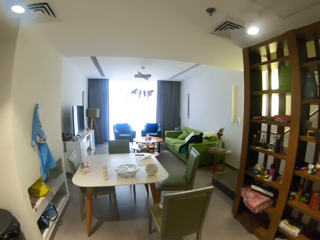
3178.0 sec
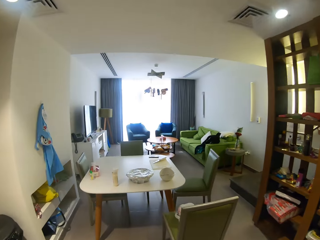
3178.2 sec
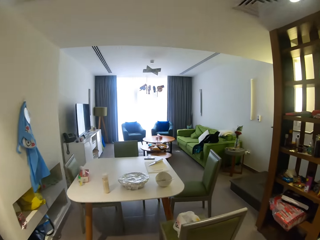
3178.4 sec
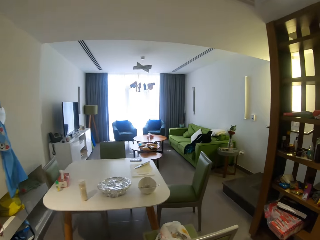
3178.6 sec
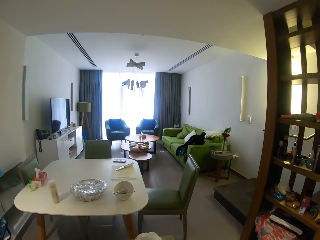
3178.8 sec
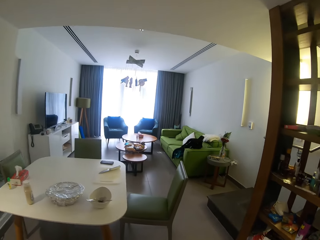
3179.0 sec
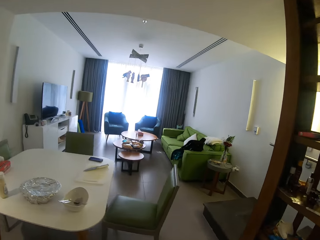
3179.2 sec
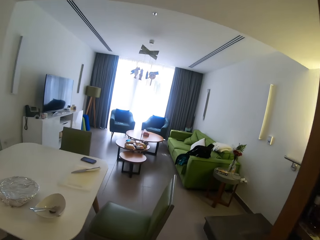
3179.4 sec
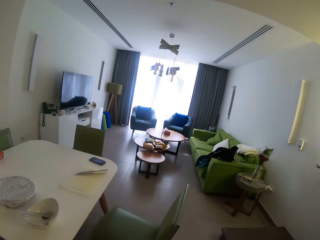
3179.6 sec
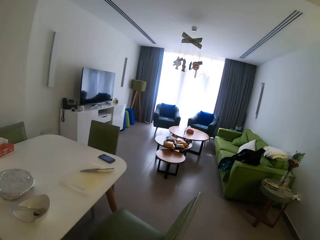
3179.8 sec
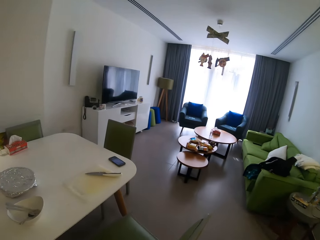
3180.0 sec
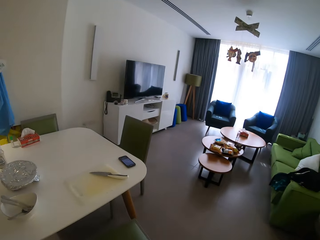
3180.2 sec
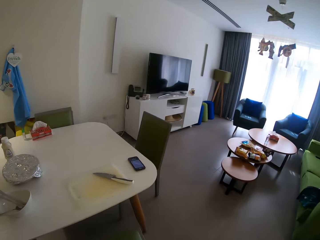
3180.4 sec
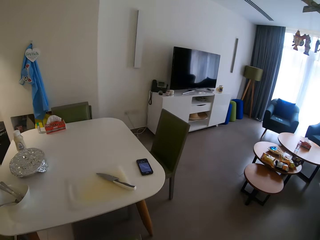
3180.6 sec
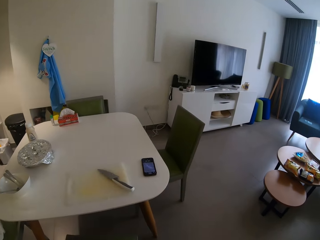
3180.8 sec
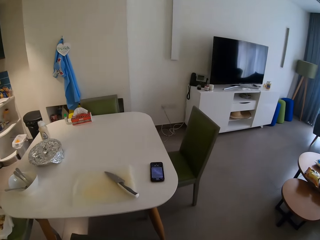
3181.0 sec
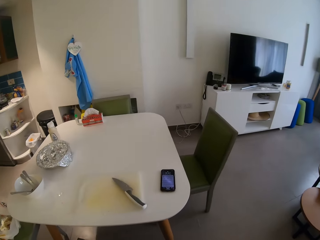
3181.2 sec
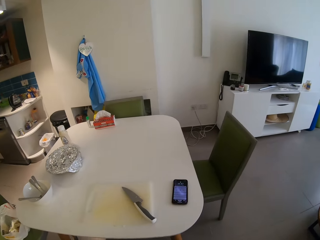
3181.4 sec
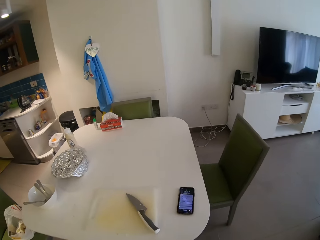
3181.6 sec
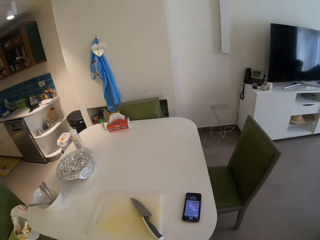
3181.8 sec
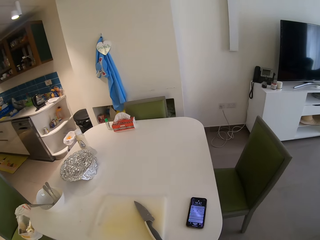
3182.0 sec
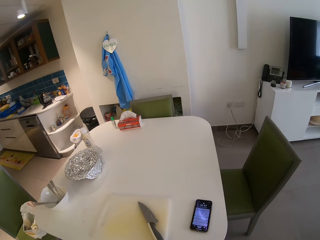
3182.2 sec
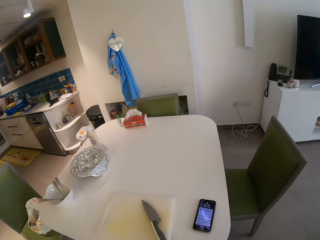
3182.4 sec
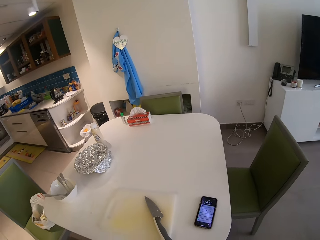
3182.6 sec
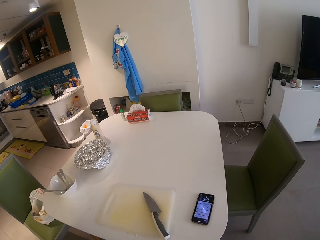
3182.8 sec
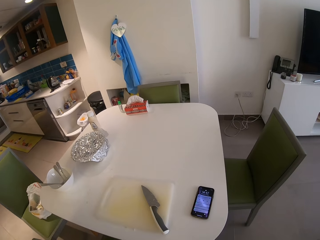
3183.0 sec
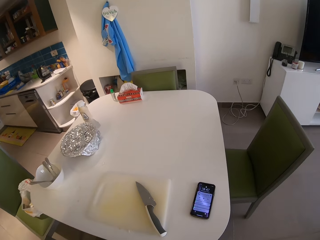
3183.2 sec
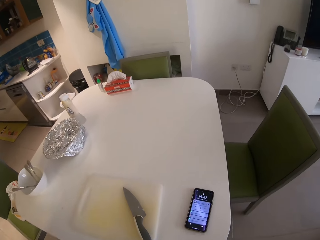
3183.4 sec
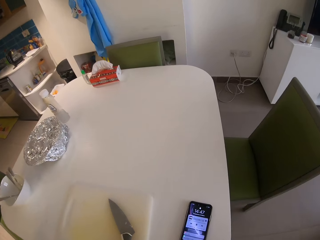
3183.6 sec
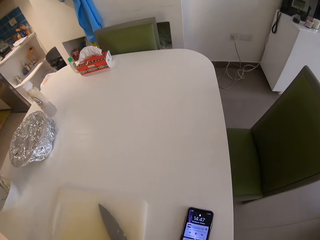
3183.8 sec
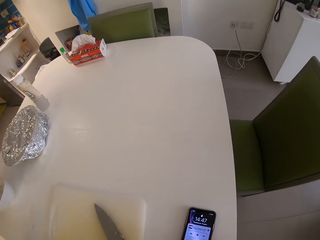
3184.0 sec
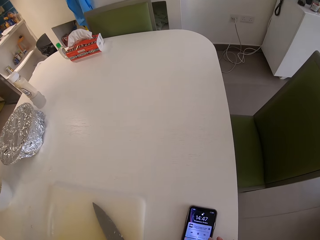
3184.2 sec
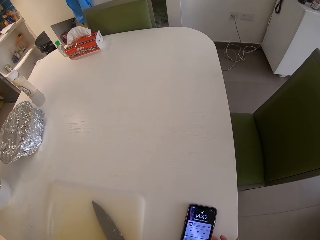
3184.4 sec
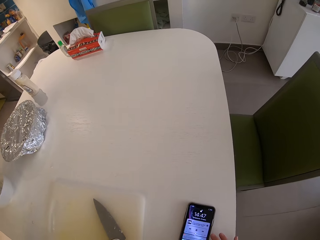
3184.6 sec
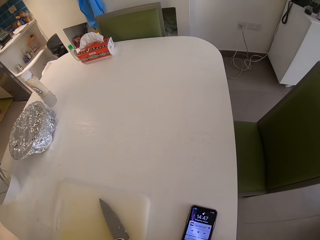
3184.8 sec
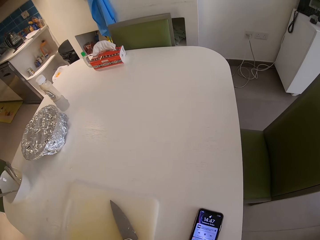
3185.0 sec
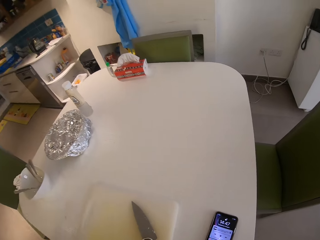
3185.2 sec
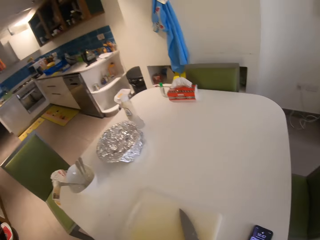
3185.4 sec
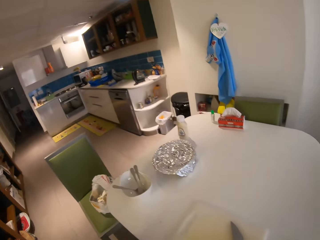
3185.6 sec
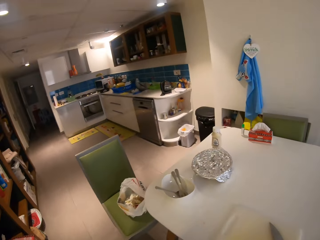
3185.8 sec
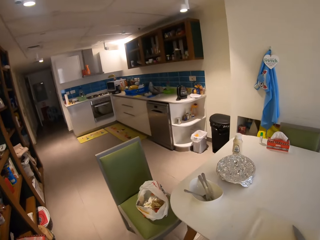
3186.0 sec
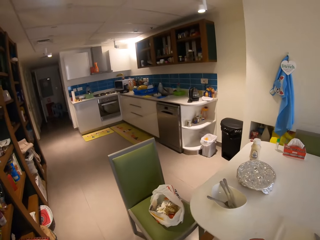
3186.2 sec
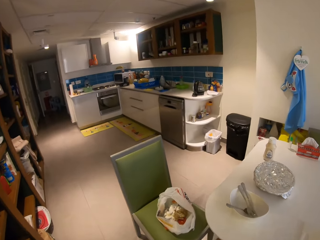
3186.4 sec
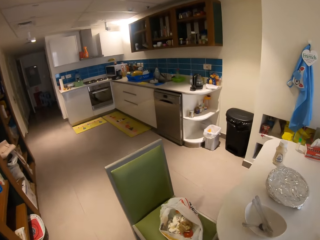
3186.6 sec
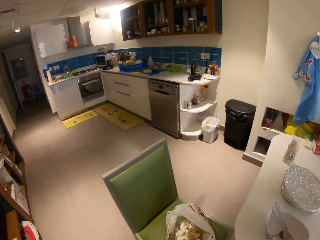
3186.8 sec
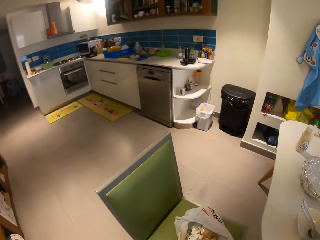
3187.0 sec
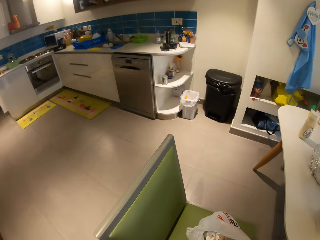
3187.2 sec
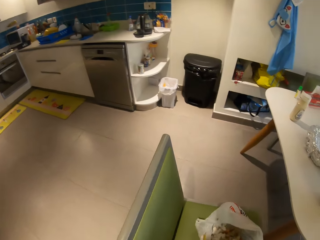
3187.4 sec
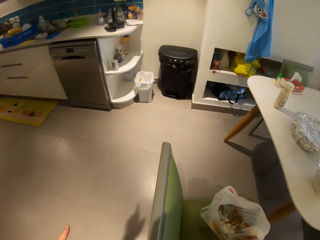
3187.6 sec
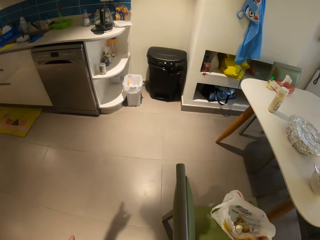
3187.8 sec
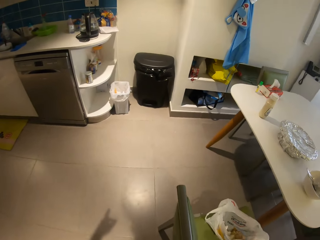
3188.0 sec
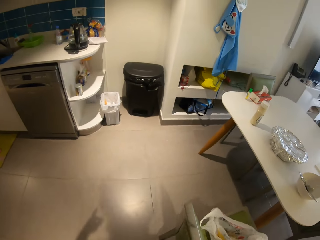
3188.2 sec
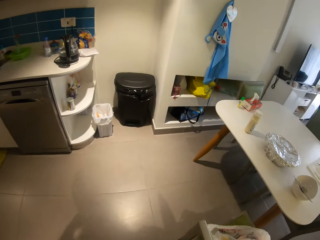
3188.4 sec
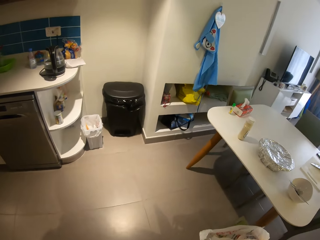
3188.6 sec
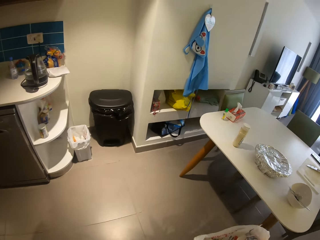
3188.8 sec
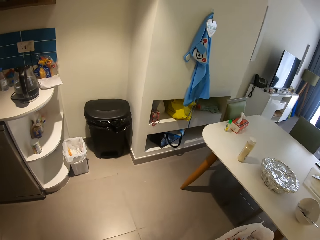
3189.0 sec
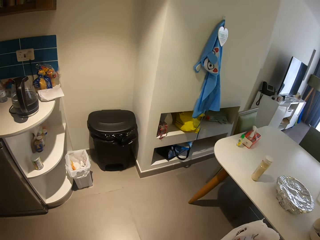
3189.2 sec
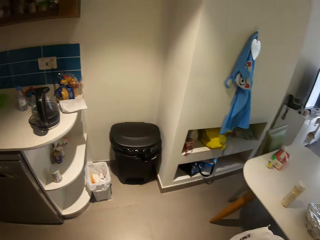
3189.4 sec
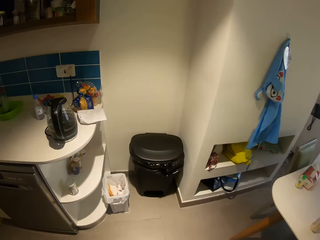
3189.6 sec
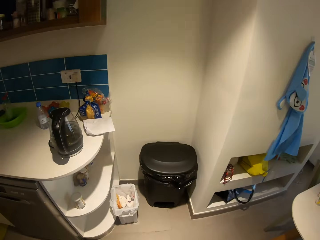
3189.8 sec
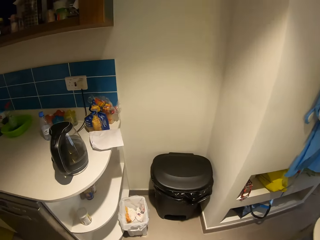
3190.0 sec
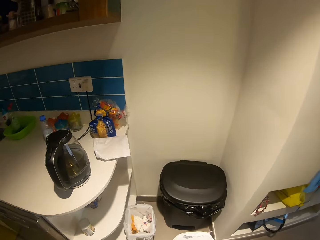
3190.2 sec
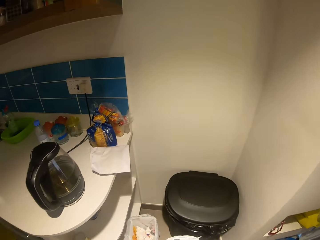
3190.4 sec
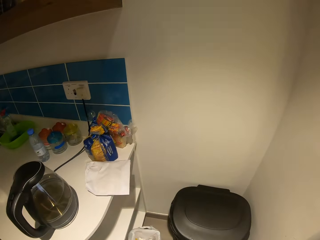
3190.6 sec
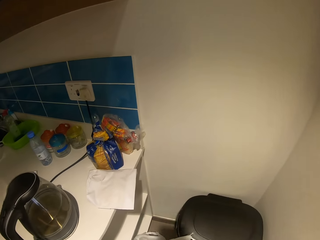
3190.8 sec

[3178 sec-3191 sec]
The camera wearer touches her phone with her right hand. She walks around the house. She takes a nylon or polythene bag from the chair with her right hand. She walks around the house.

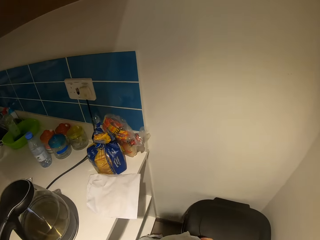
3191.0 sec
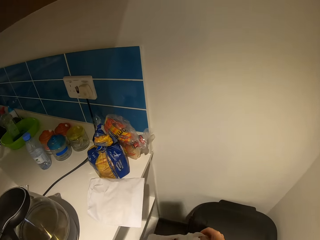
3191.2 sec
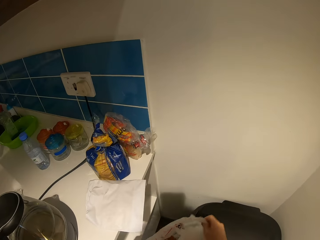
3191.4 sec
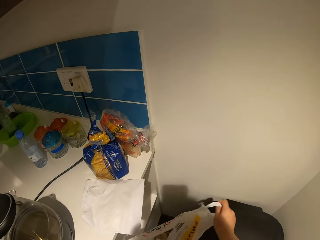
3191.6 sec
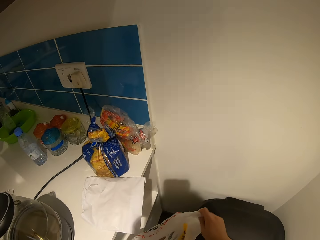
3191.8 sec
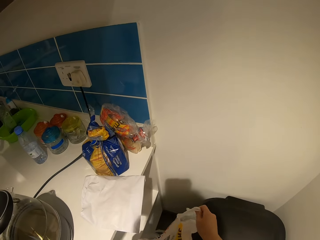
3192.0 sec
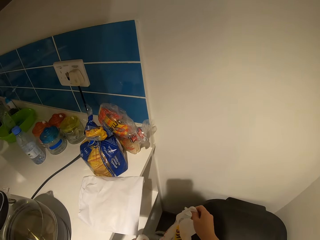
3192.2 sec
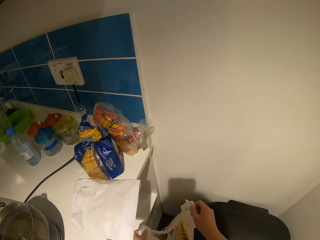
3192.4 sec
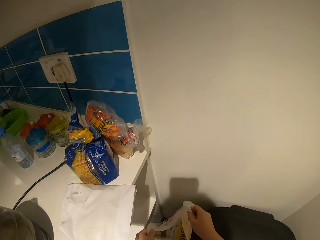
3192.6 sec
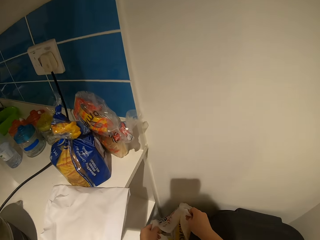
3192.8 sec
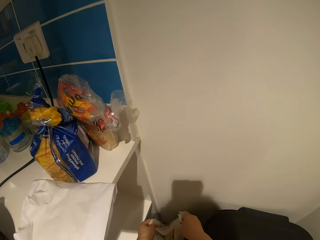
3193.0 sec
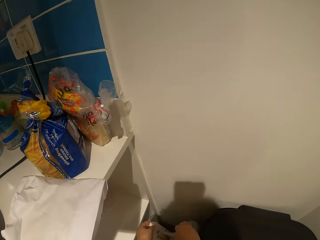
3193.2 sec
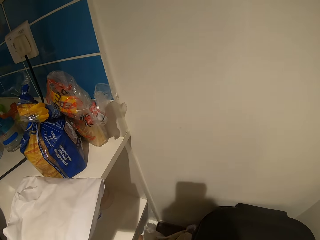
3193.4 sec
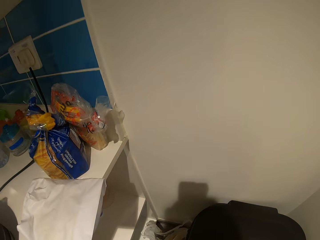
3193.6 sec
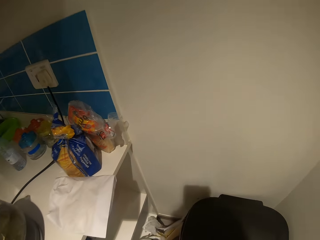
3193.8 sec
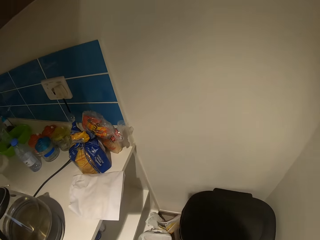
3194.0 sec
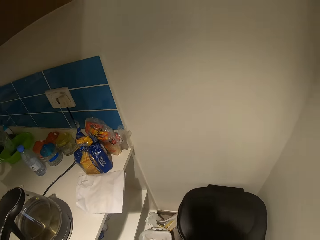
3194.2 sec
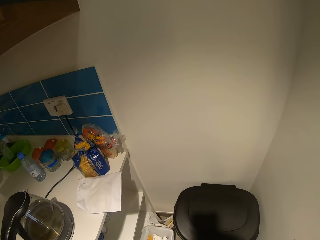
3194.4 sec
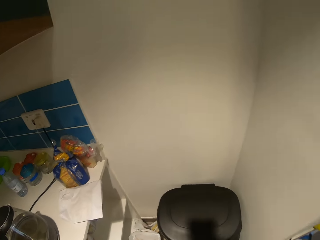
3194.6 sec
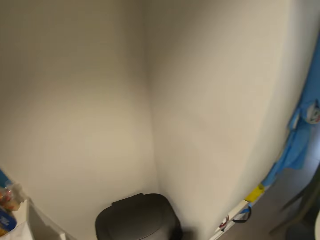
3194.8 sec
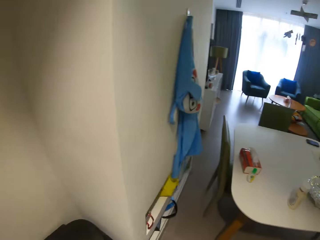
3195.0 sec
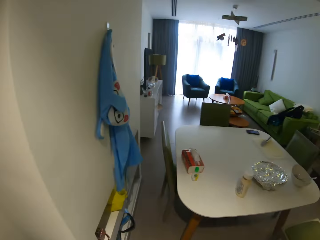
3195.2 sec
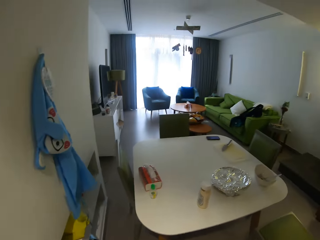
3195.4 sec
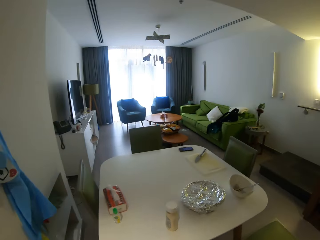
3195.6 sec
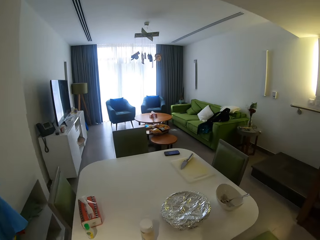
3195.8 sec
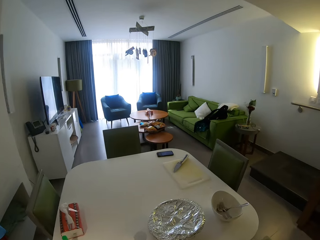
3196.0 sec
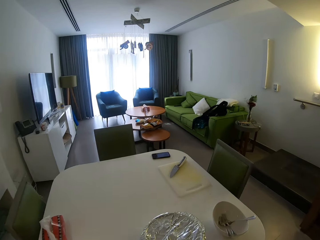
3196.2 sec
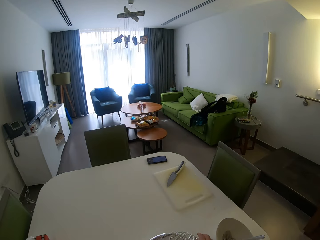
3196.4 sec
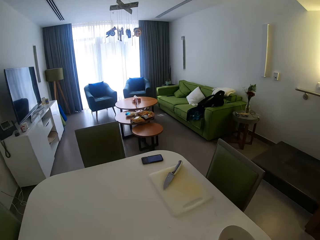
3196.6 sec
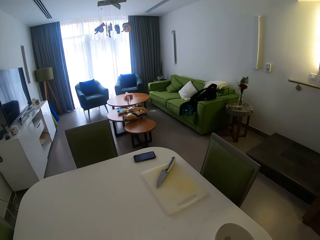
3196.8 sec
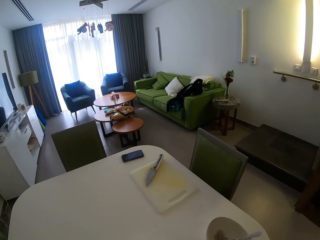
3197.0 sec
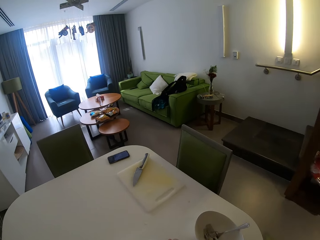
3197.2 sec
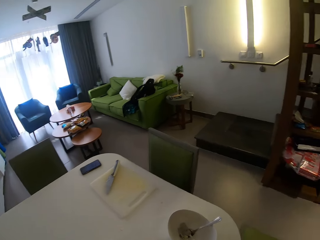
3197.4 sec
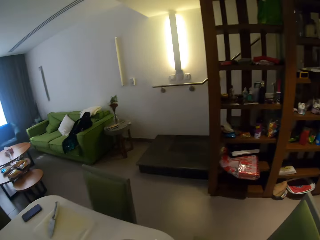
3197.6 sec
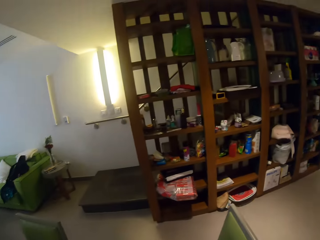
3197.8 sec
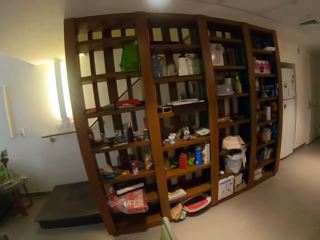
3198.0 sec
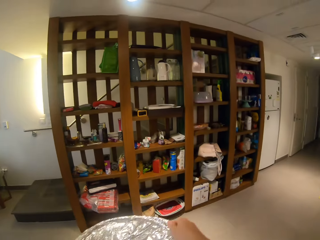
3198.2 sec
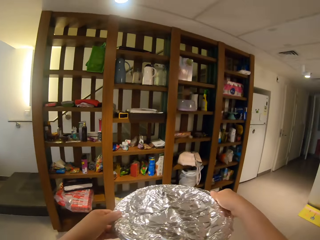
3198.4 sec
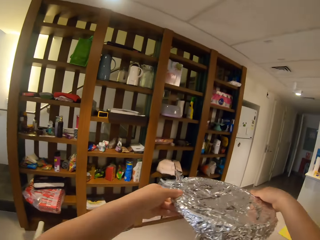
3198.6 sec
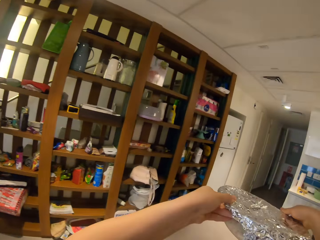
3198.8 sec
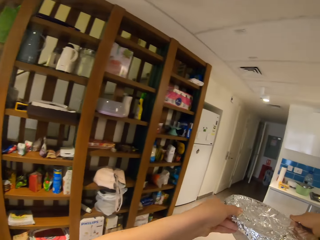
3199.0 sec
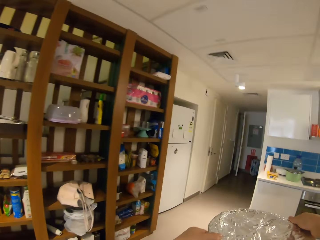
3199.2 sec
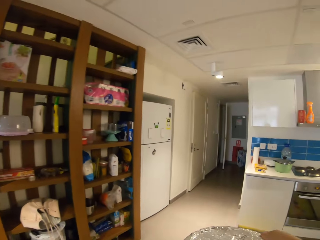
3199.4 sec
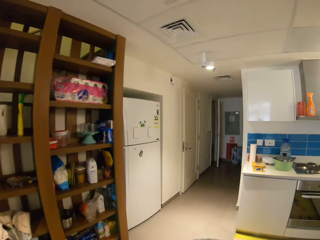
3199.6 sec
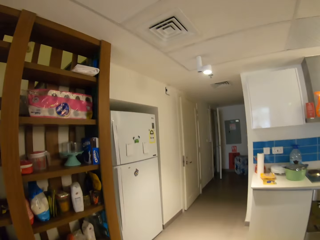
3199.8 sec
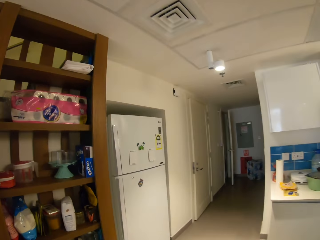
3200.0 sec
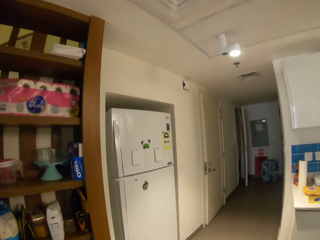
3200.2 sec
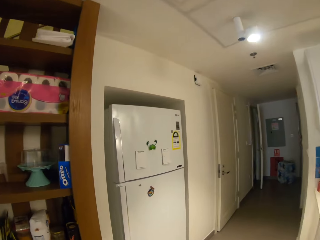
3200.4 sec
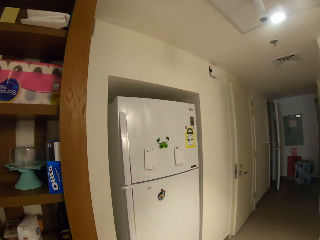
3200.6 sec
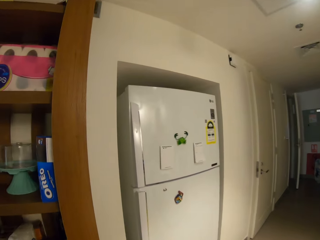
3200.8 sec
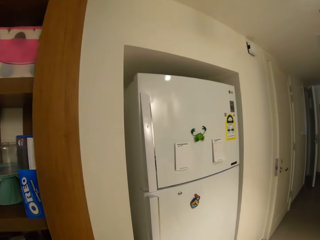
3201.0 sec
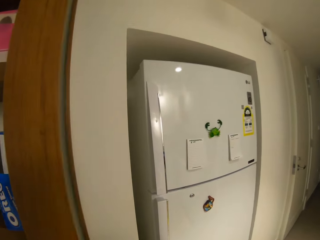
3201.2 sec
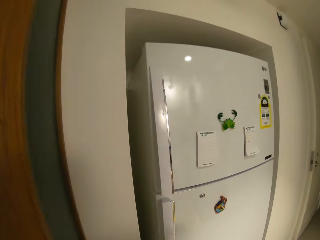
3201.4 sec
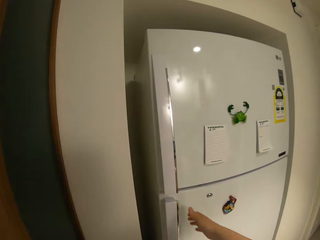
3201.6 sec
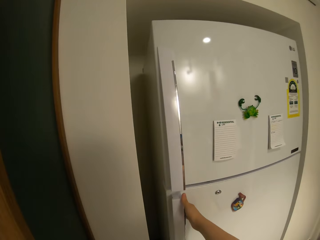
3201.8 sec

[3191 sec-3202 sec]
The camera wearer shakes the nylon or polythene bag on the dust bin. She puts the nylon beside the bin on the floor with both hands. She walks around the house. She takes the glass bowl of salad from the table with both hands. She walks around the house.
